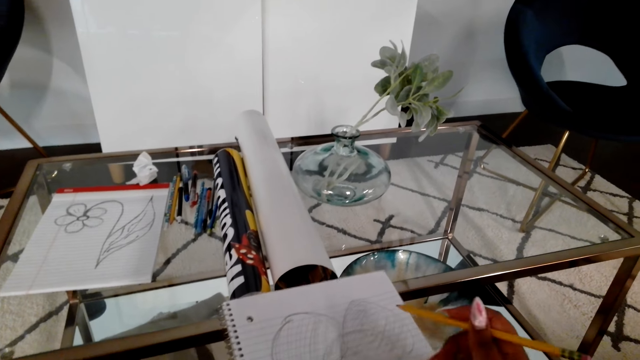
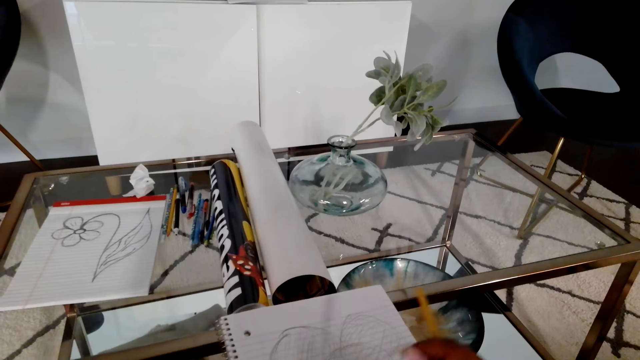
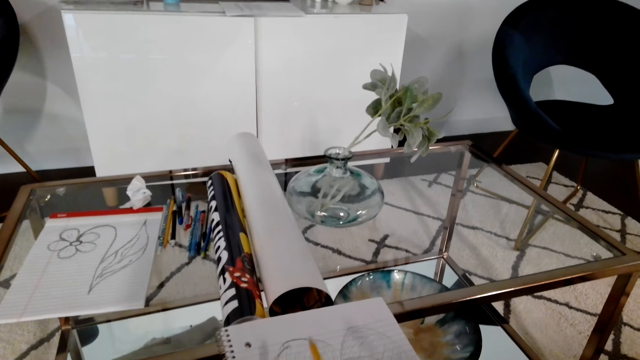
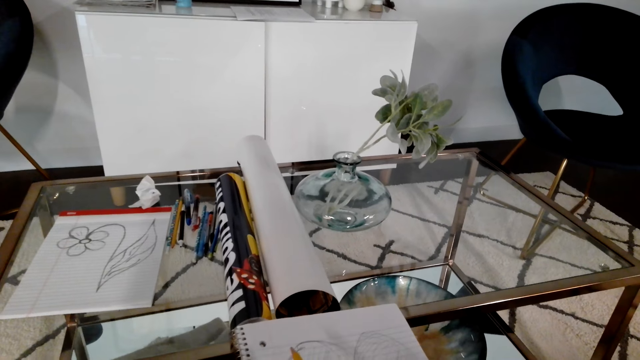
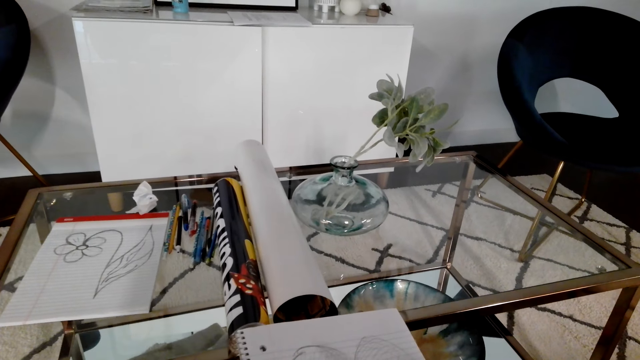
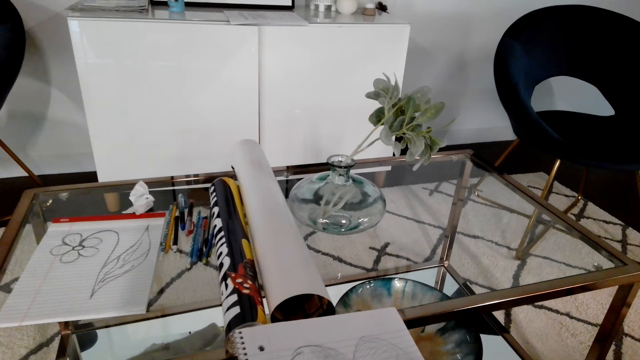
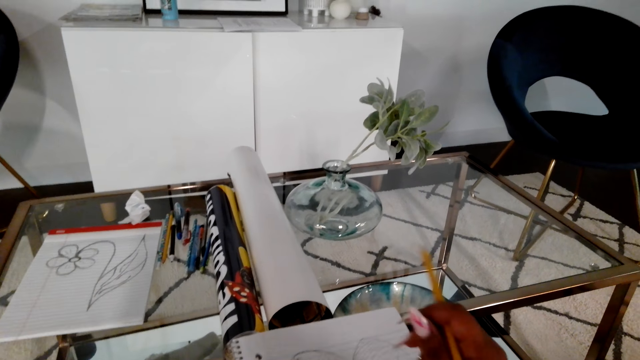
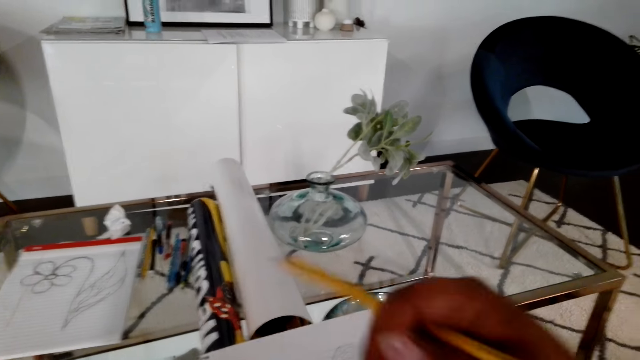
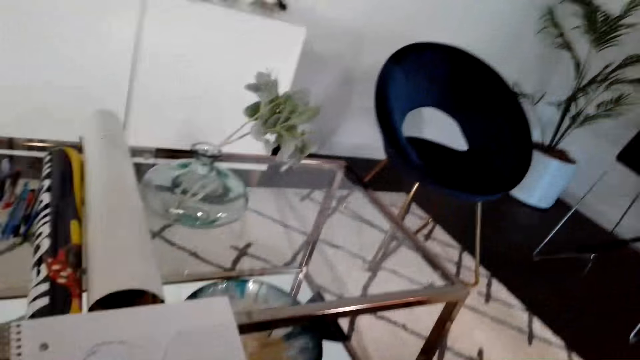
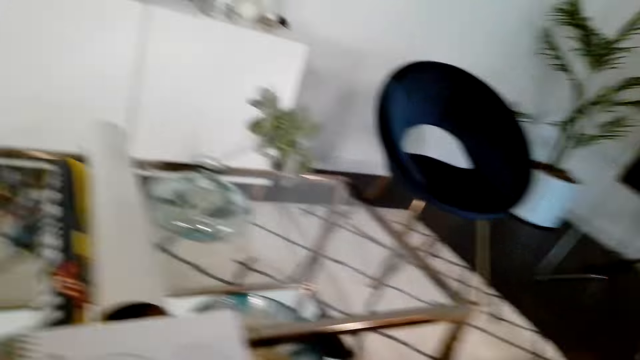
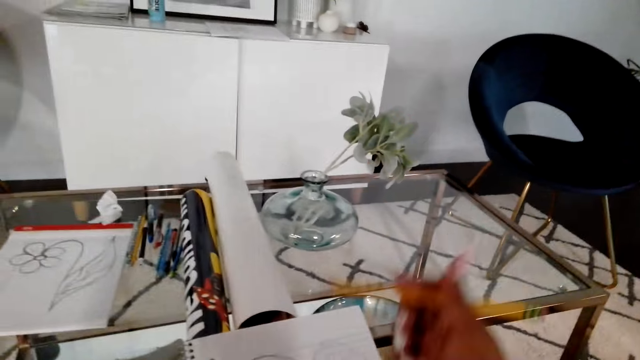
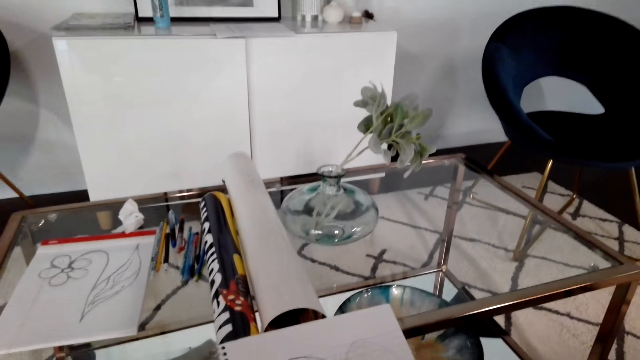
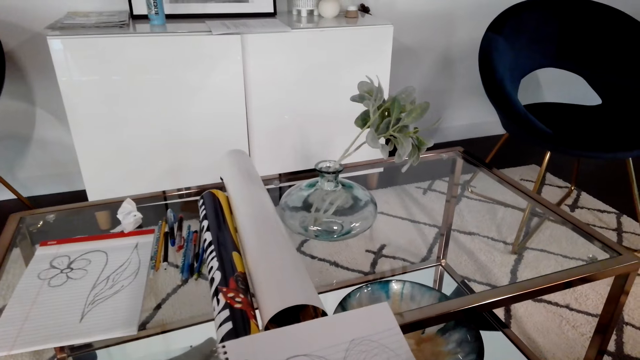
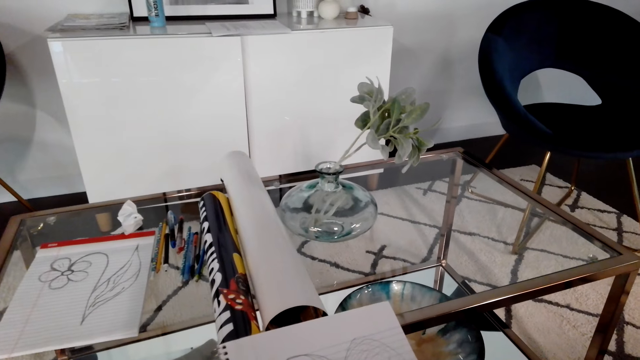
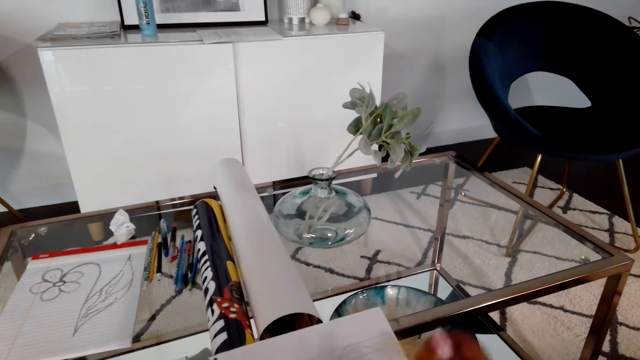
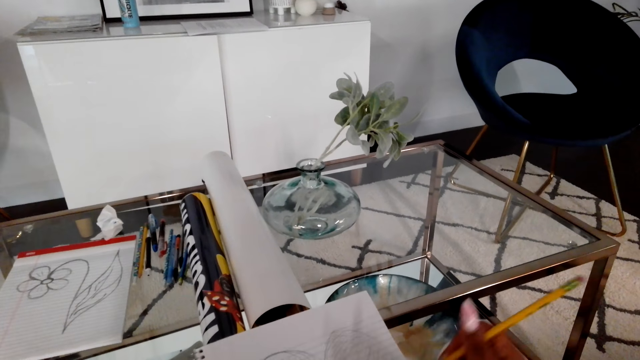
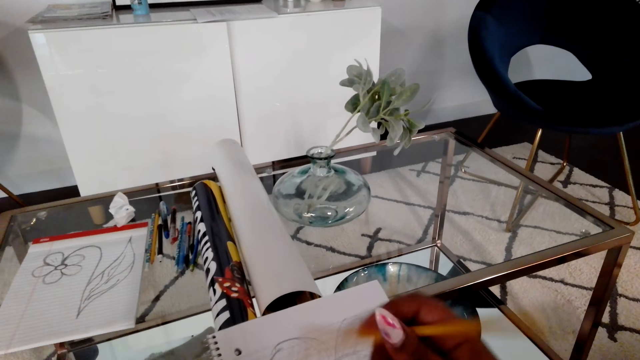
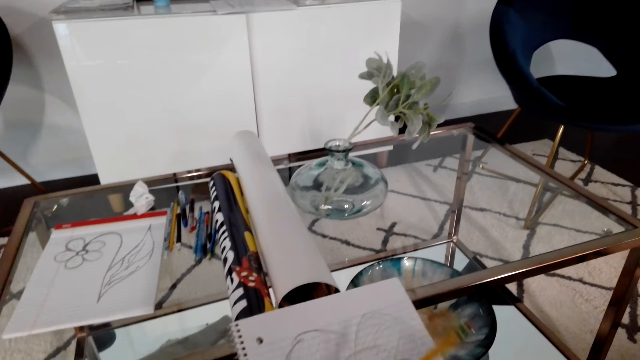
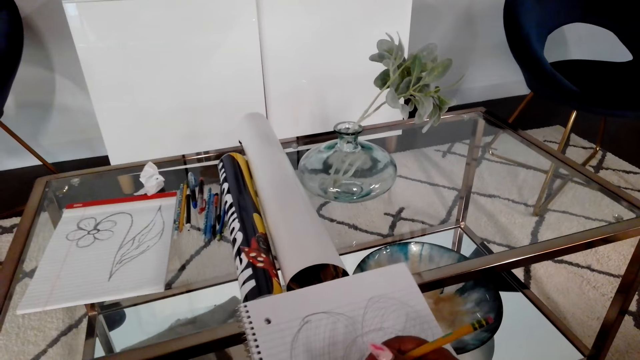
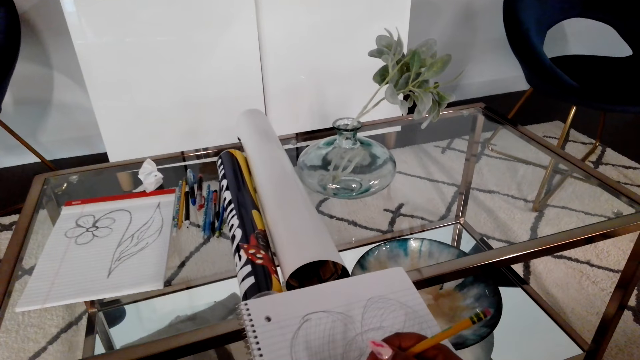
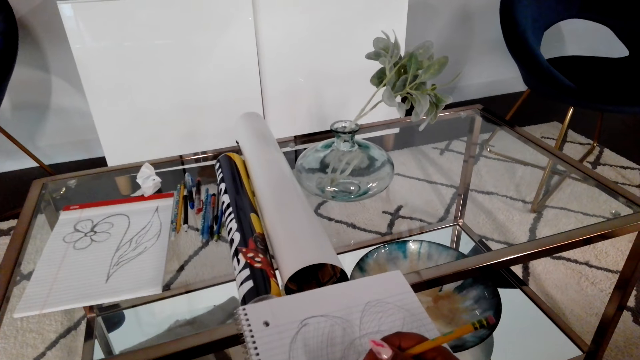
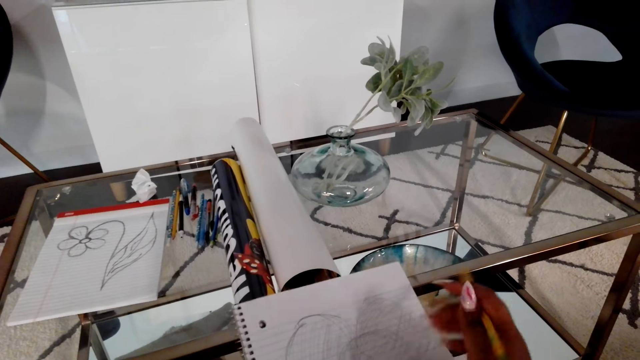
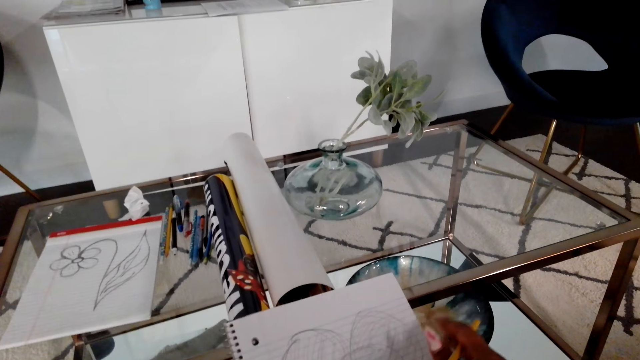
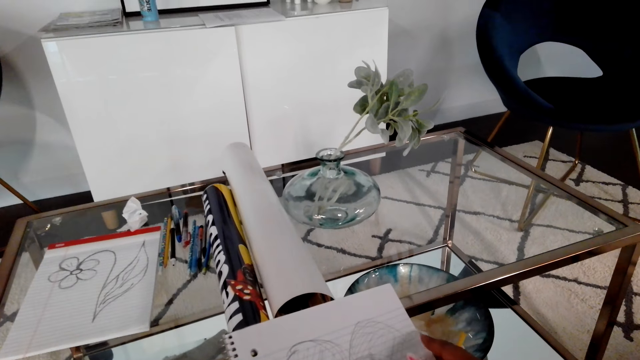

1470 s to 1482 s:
The camera wearer adjusts her sitting position. She sketches on the book with a pencil.

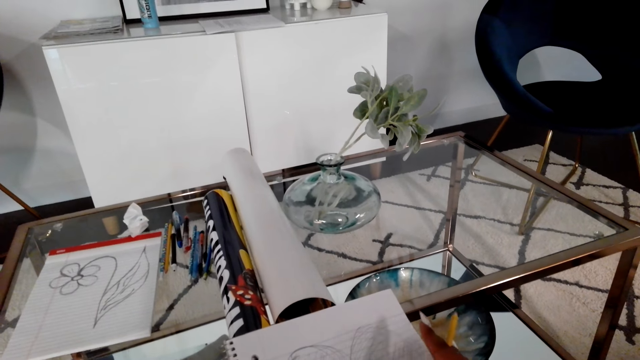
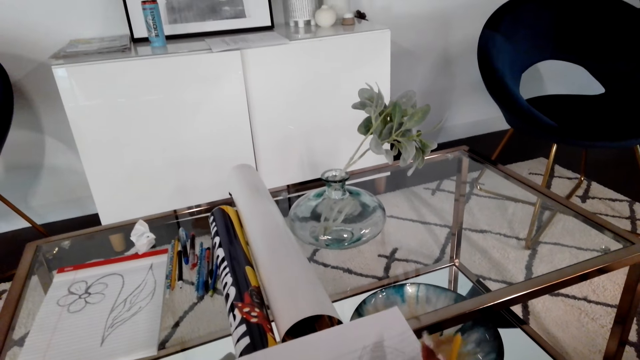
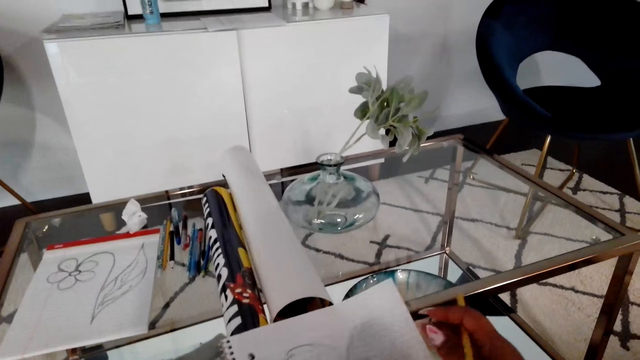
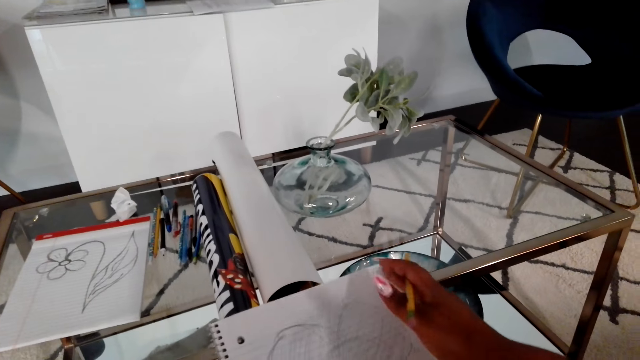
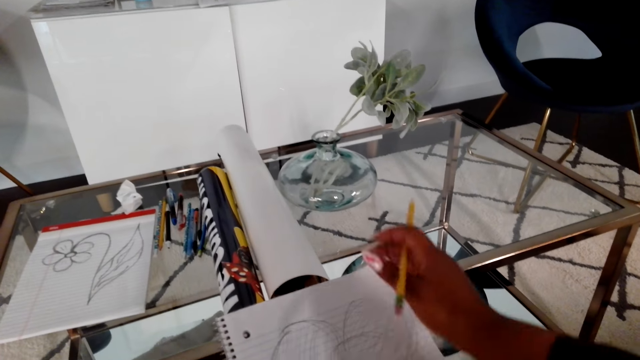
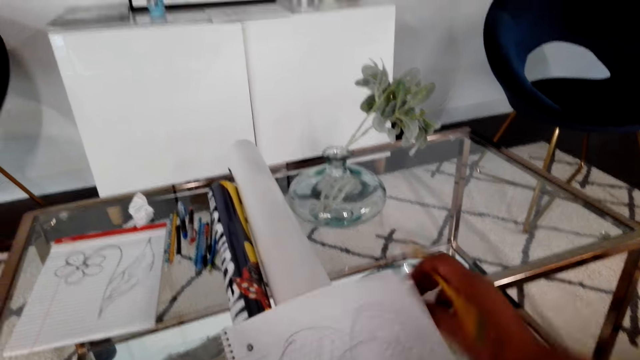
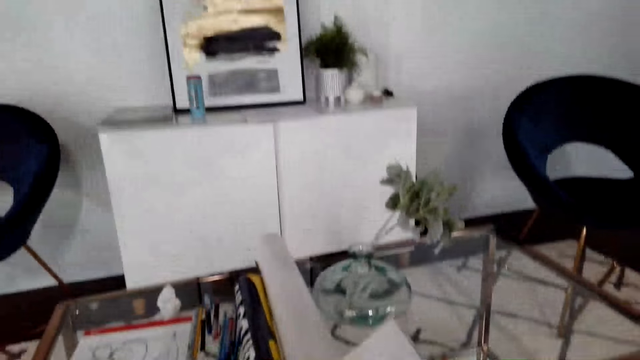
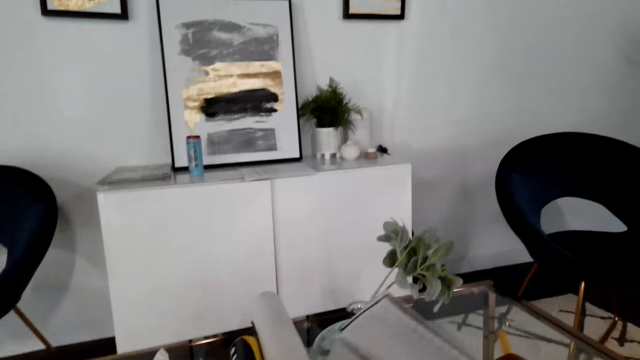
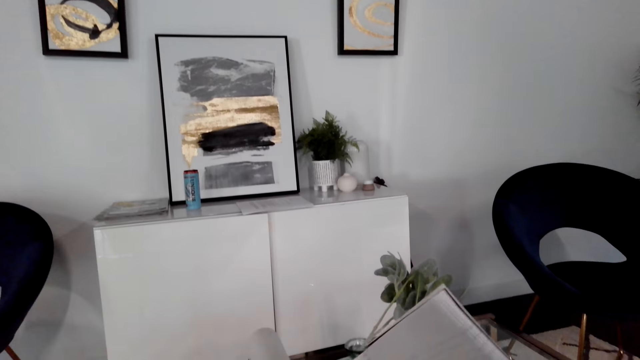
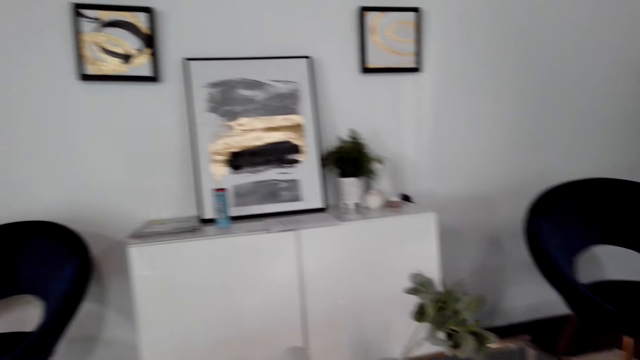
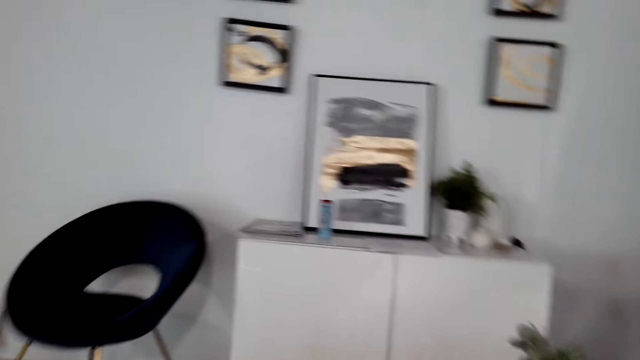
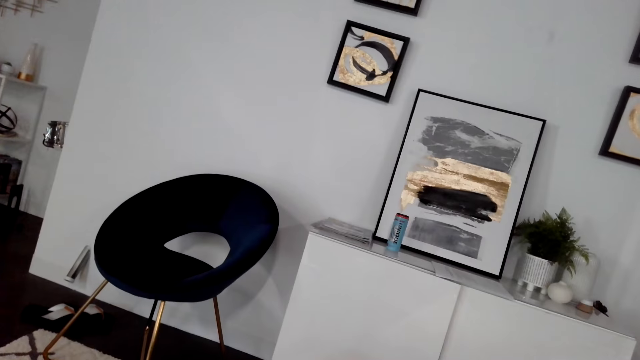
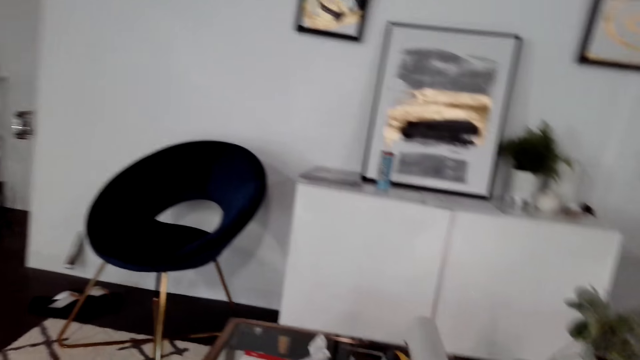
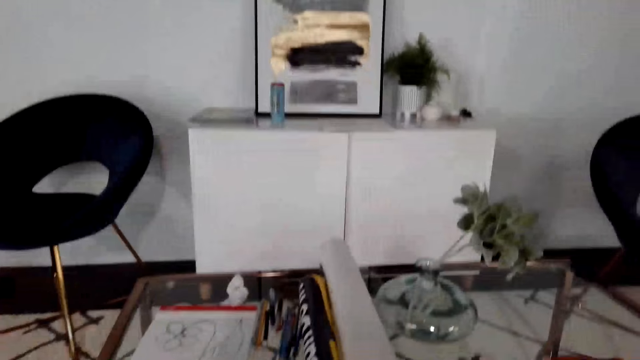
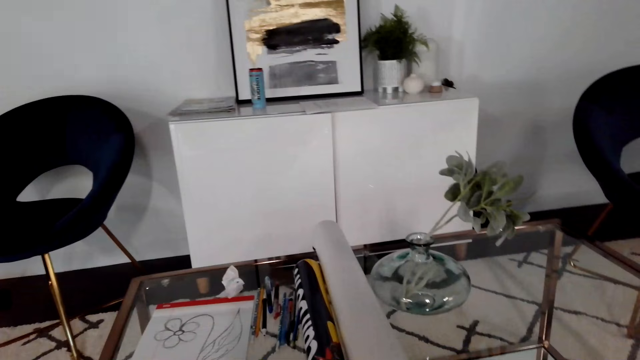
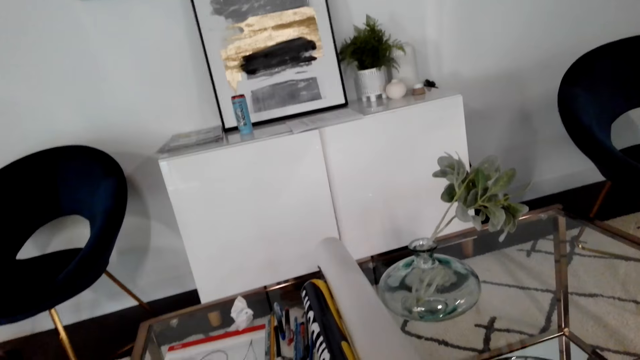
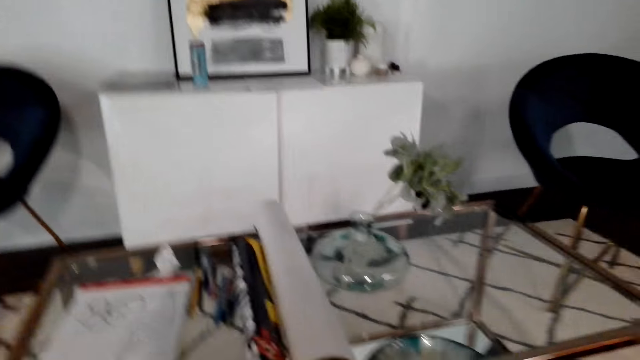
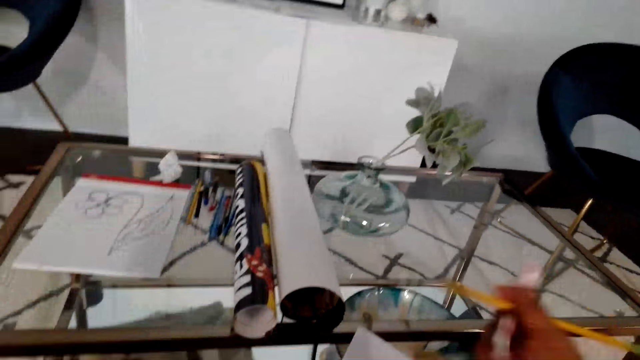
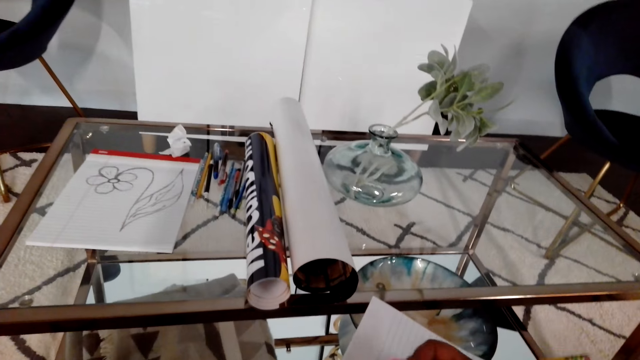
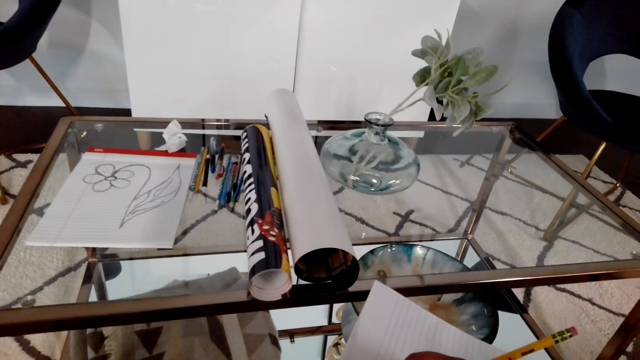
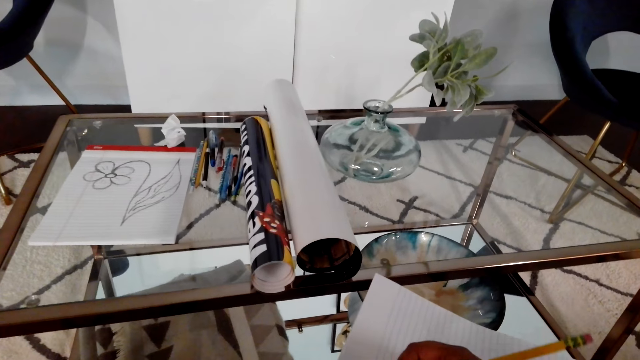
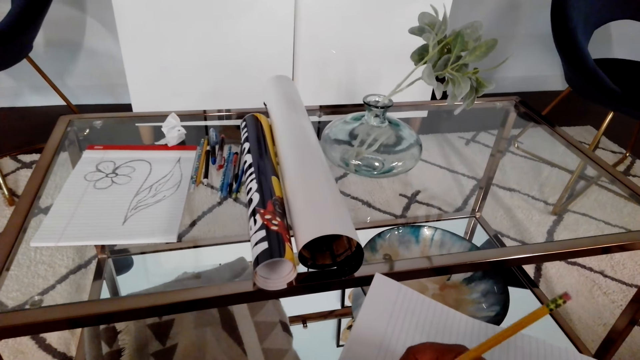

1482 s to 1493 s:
The camera wearer opens the next page of the paper. They scoop the paper from the book. They turn around the room. They sketch on the book with a pencil.
